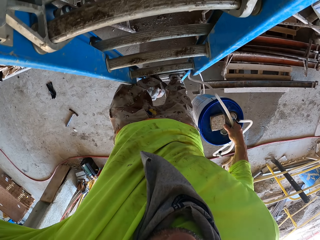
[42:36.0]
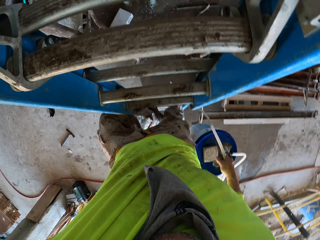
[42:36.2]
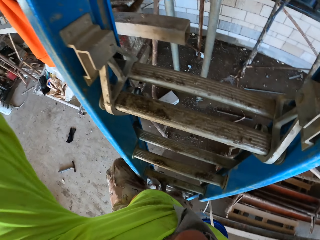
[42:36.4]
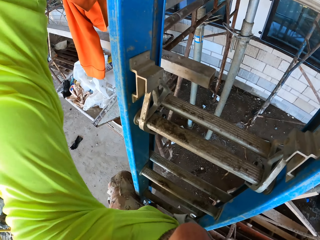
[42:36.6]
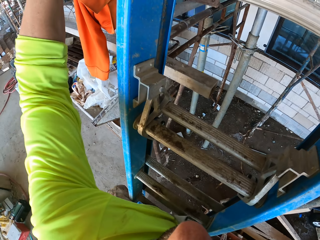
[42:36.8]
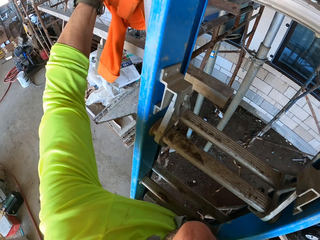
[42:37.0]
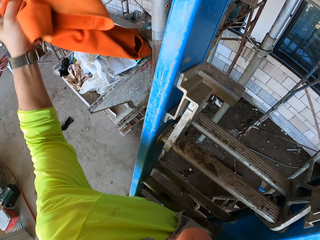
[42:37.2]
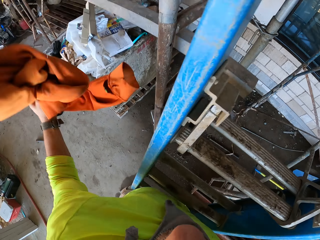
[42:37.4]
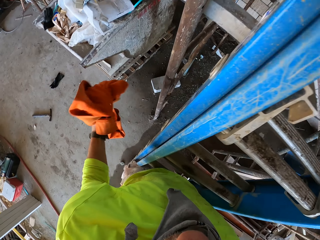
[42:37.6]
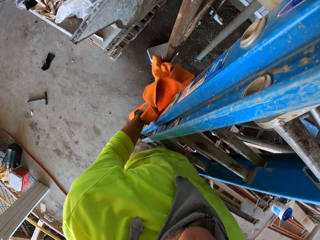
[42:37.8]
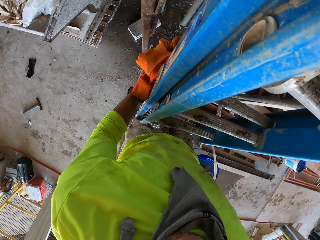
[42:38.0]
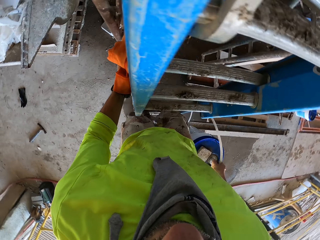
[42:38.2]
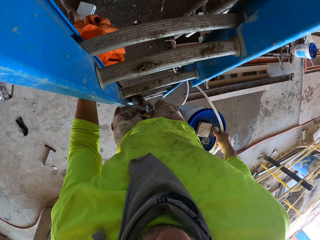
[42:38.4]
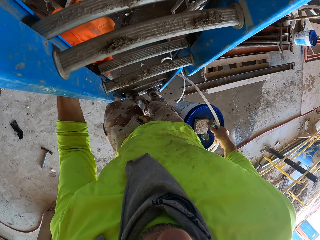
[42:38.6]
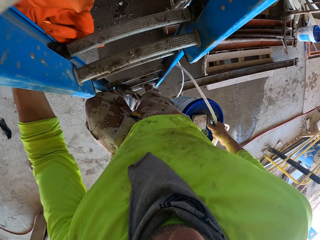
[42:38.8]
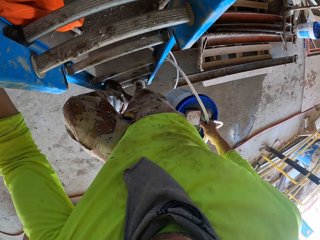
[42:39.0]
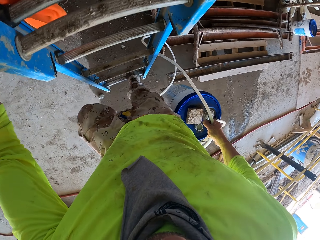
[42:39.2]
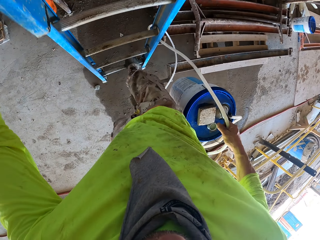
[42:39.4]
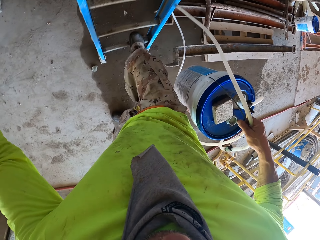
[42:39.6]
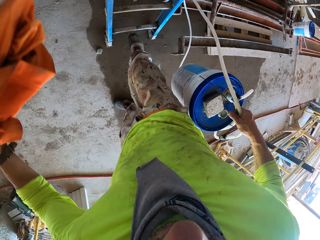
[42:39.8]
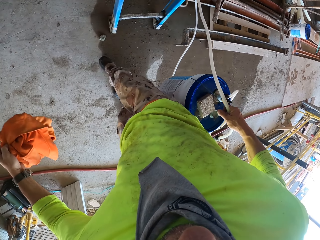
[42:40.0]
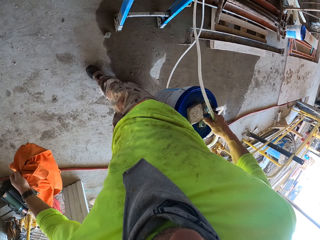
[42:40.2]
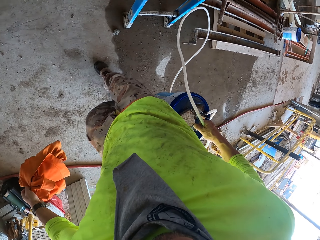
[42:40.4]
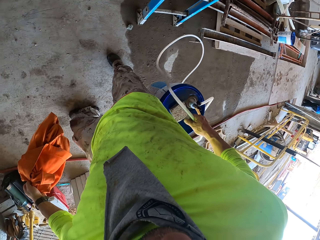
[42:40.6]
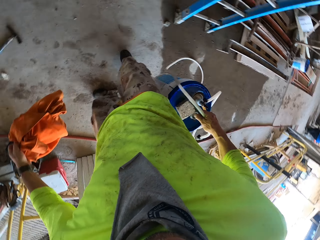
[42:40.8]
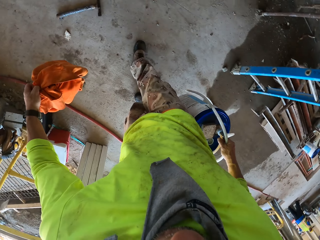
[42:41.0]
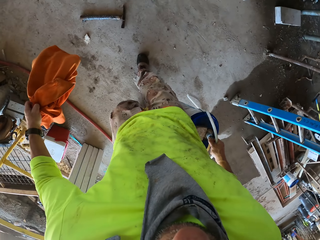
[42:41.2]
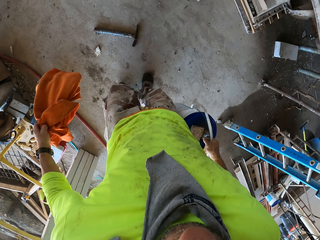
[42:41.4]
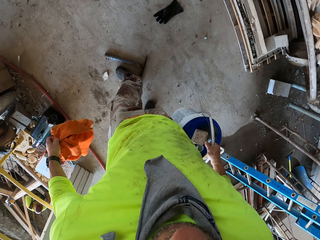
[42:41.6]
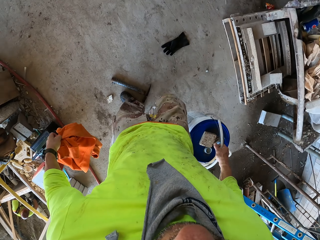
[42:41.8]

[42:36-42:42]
The camera wearer turns to the side. They hold a cloth. They walk down the ladder.

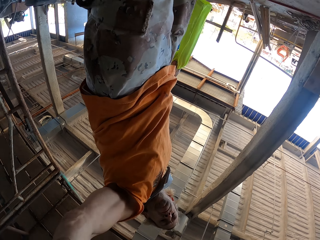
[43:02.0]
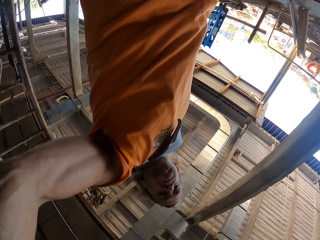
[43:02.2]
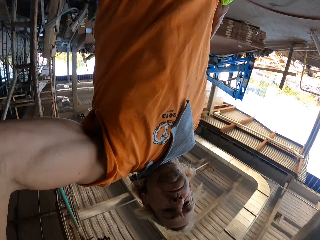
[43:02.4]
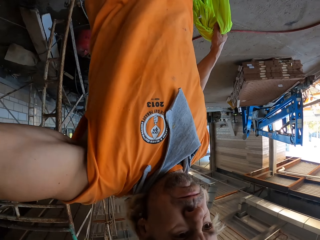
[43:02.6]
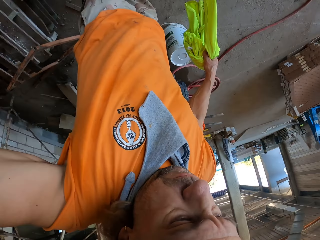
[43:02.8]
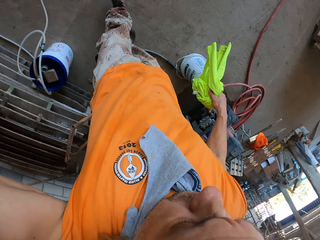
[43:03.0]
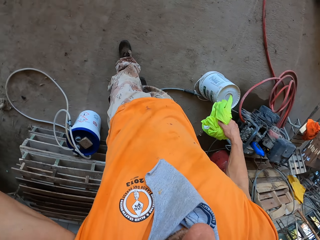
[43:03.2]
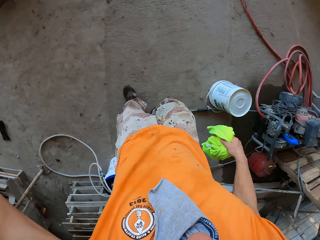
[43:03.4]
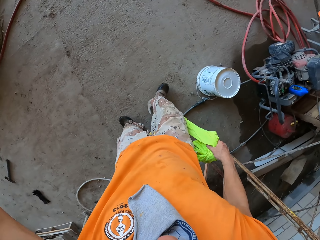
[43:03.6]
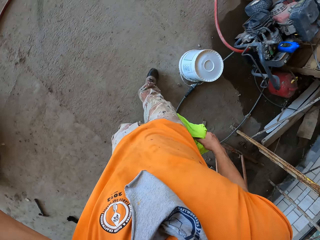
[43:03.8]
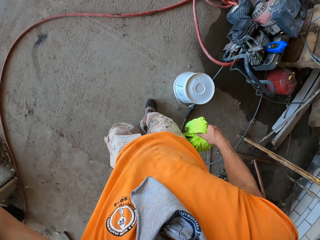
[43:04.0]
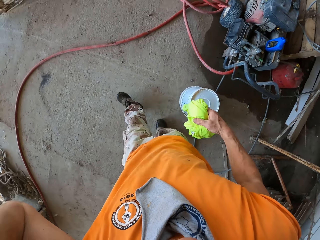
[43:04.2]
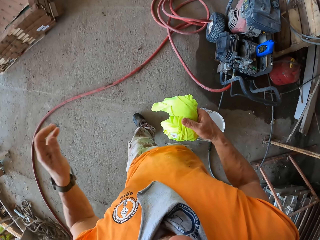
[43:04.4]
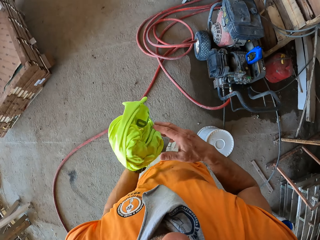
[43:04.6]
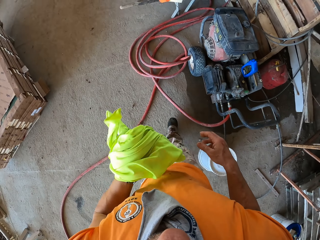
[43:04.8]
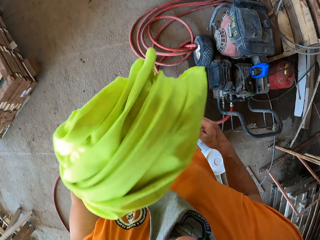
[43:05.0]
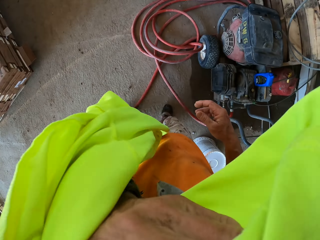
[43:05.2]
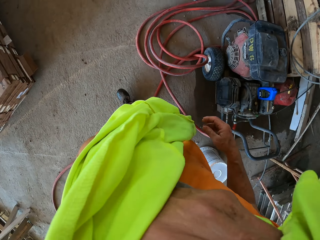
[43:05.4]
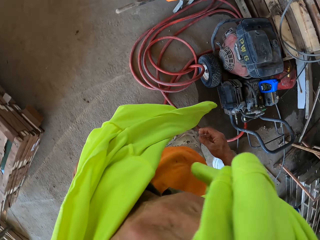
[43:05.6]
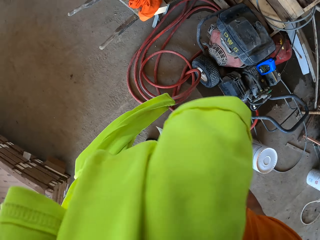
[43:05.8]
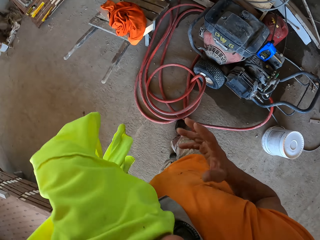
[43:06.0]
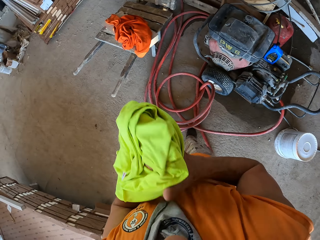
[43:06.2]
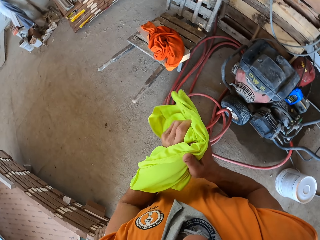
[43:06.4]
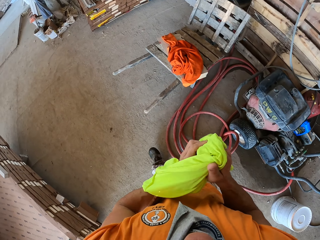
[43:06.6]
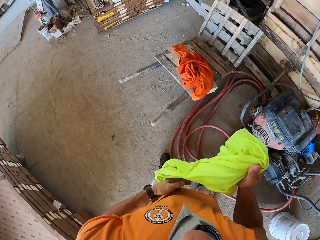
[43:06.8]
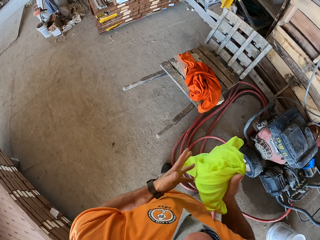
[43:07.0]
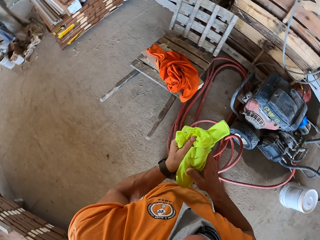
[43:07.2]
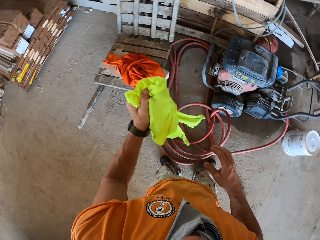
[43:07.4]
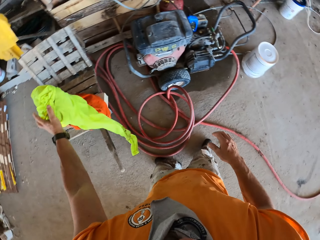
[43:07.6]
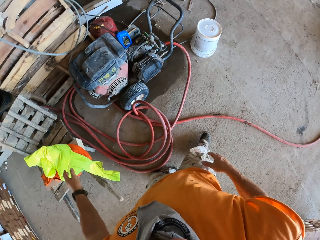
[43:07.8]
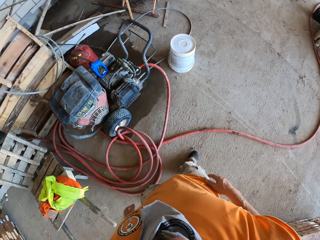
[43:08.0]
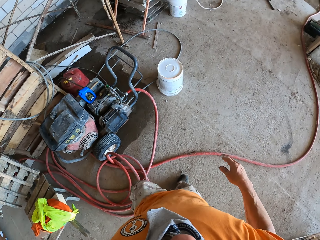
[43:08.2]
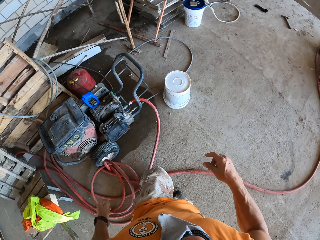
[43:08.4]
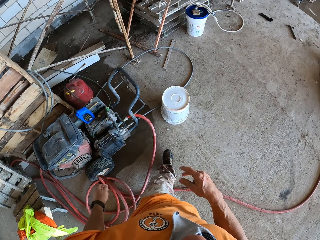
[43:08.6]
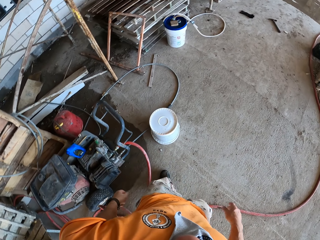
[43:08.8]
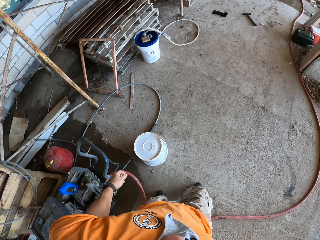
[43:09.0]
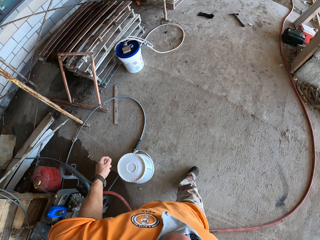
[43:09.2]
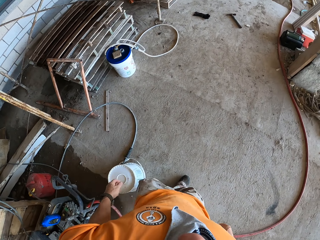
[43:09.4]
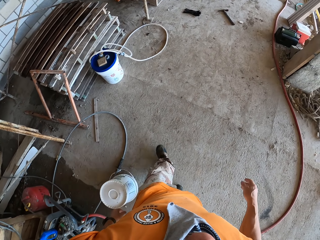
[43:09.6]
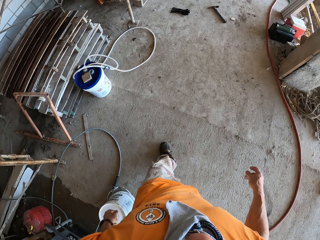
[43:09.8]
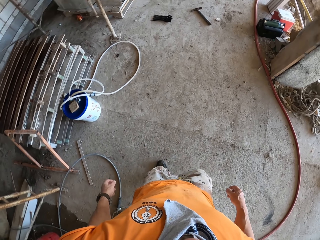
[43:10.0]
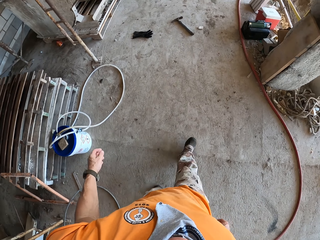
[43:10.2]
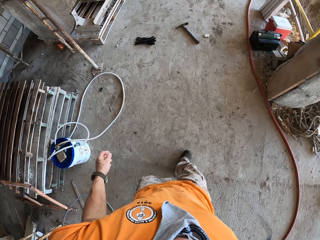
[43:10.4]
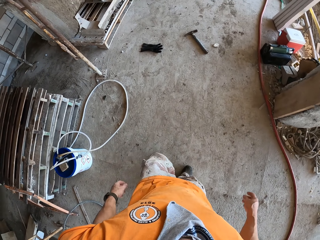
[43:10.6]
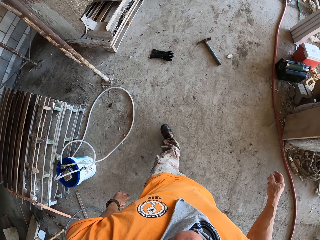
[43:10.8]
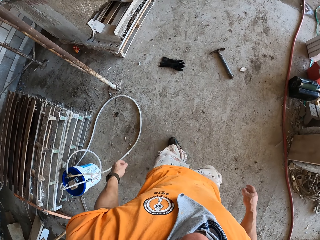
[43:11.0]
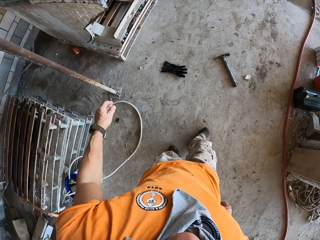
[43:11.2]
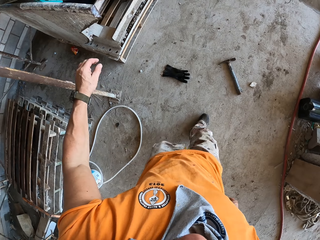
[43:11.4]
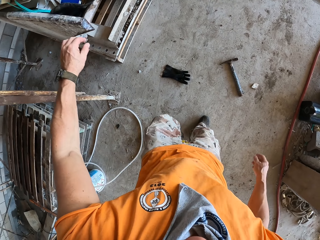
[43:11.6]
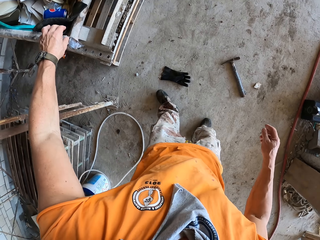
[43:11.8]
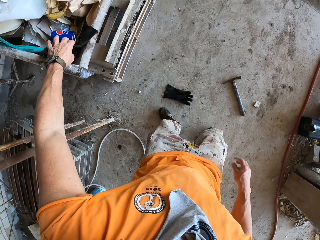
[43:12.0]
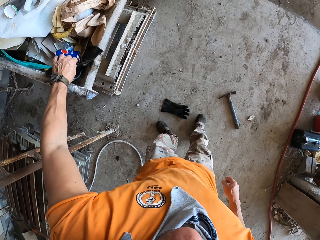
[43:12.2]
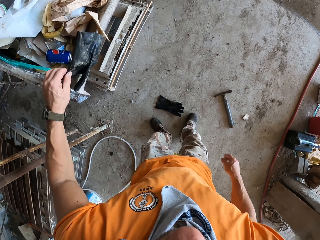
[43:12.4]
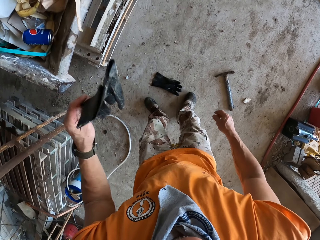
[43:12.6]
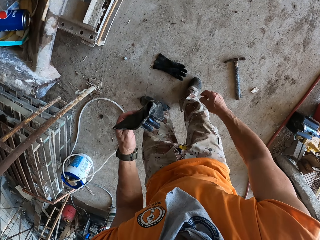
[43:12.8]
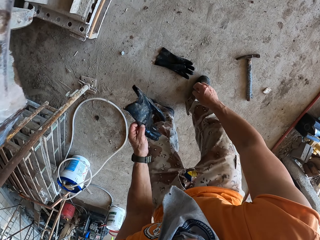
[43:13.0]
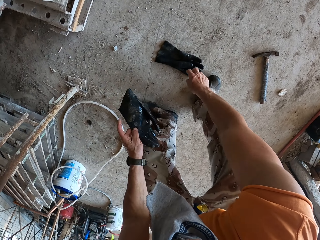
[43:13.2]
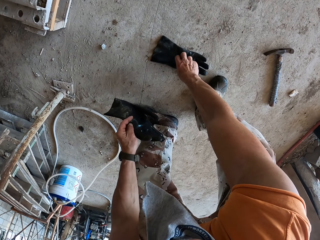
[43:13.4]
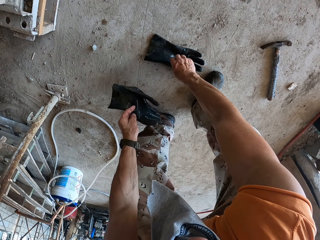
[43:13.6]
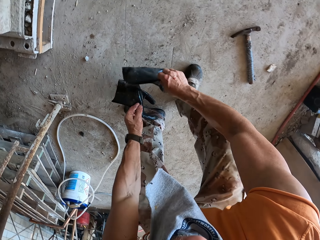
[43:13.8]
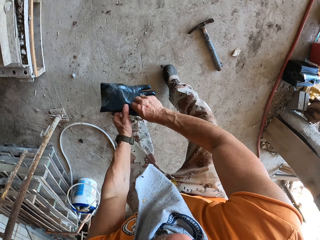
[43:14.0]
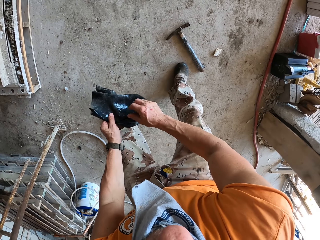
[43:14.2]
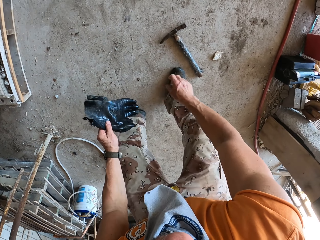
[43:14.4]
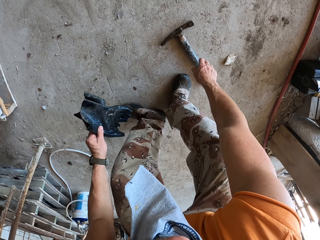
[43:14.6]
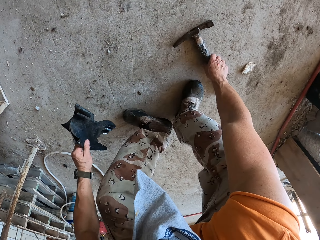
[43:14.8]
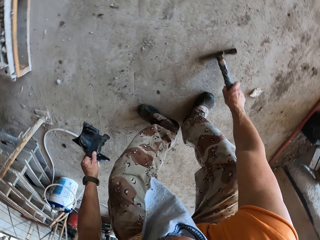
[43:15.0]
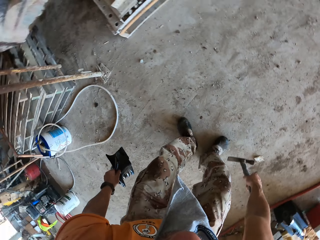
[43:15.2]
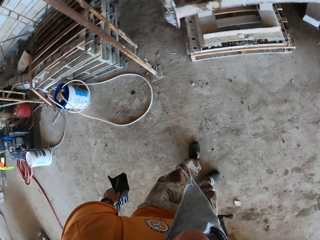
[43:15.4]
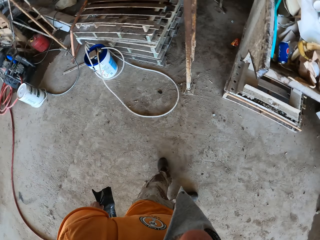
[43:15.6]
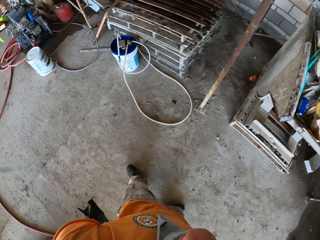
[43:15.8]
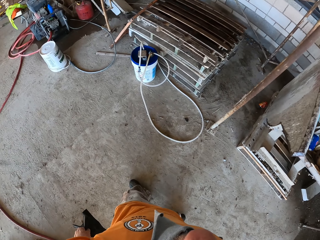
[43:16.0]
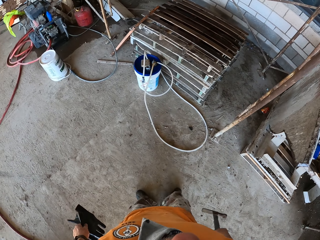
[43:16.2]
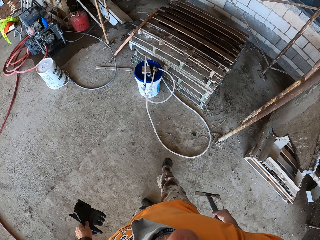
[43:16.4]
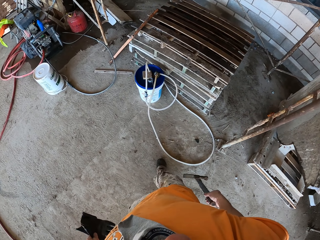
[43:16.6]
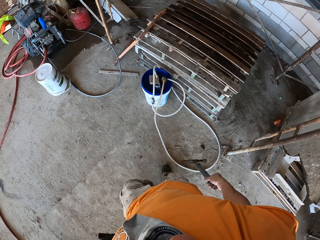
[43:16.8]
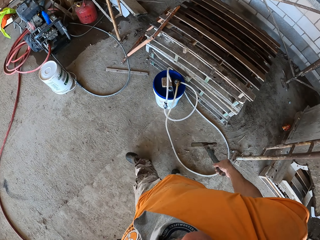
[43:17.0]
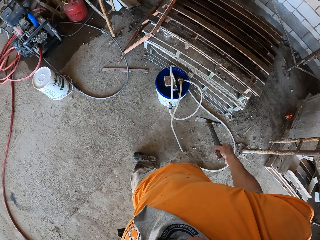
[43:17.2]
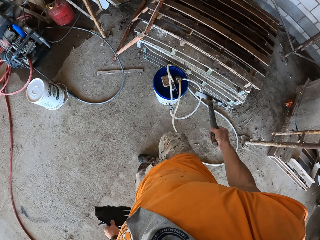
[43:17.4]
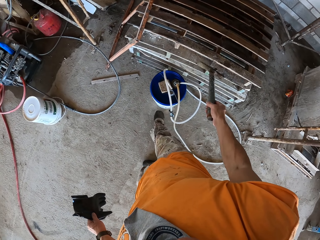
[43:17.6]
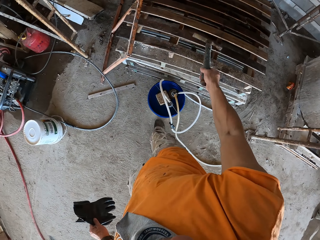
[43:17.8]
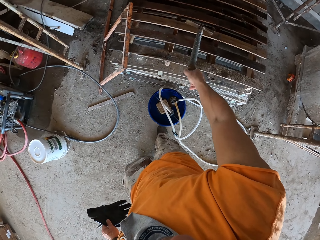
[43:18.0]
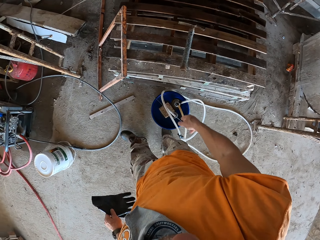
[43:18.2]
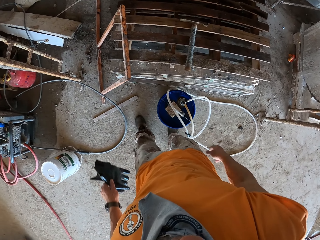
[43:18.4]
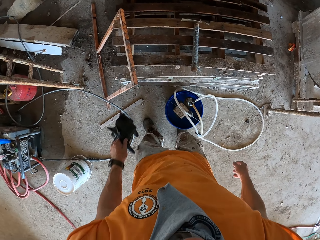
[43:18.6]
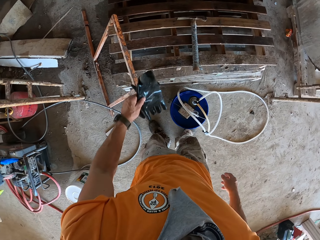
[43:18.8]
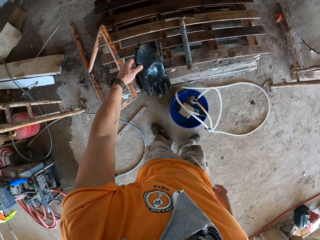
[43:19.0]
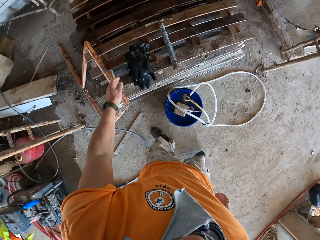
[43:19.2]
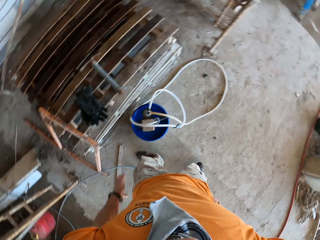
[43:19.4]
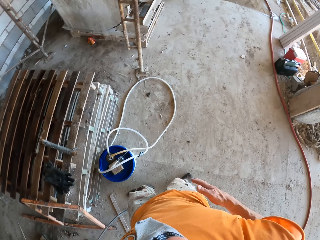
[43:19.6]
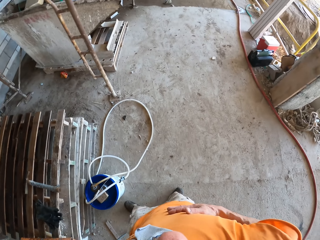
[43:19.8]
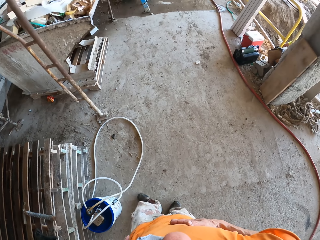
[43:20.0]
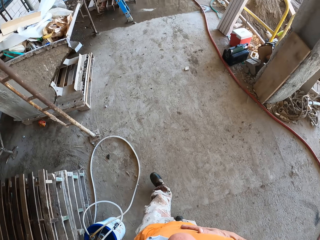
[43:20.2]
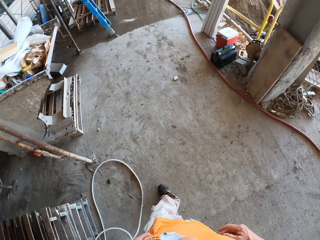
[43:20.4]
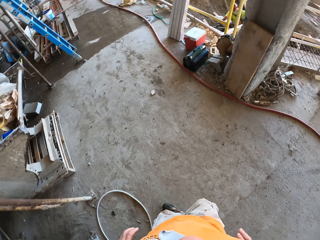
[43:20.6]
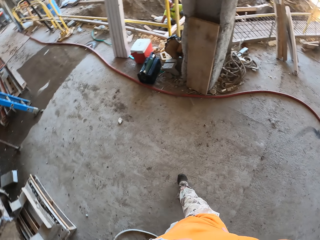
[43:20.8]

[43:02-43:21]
The camera wearer walks. They hold a cloth. They throw the cloth on a wooden holder. They walk around. They hold gloves. They bend down and pick up the gloves on the floor. They hold a hammer on the floor. They pick up the metal. They turn to the side. They walk around. They throw the metal. They put the hammer on a structure. They throw the gloves. They put the hammer on the structure again. They turn to the side.
